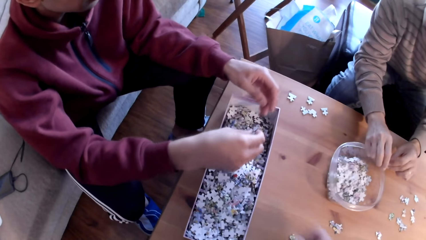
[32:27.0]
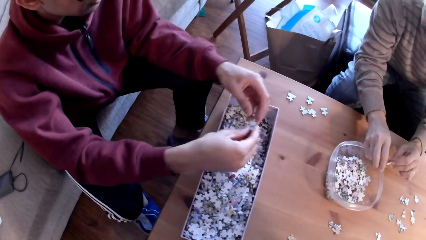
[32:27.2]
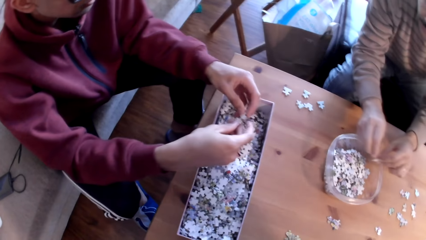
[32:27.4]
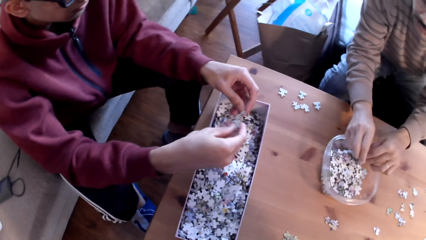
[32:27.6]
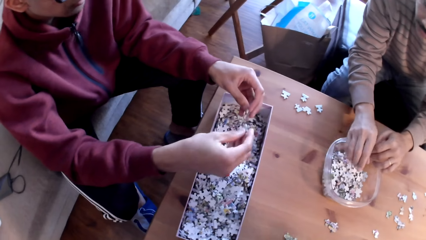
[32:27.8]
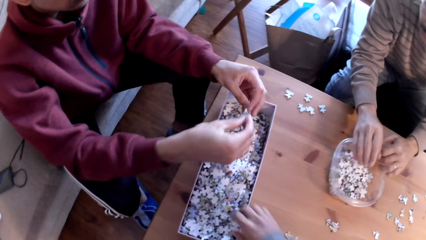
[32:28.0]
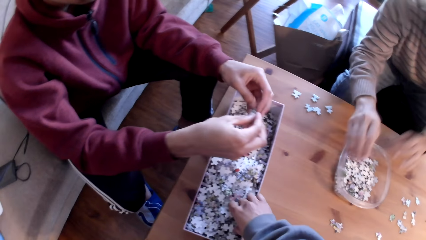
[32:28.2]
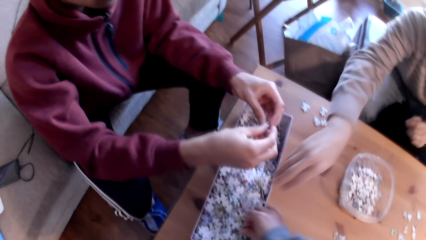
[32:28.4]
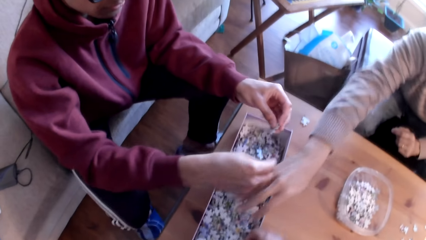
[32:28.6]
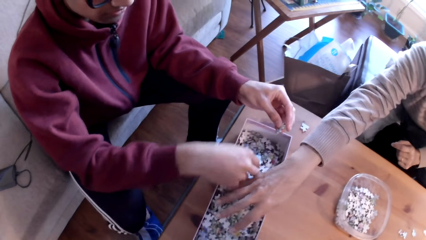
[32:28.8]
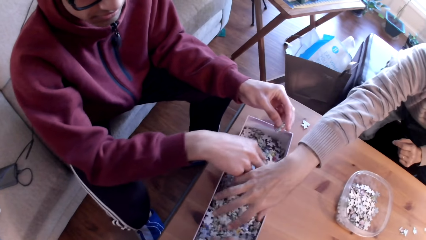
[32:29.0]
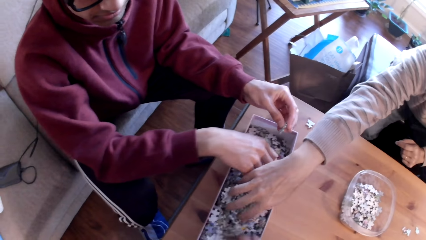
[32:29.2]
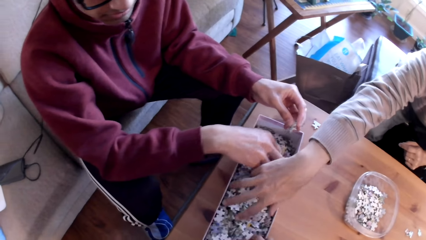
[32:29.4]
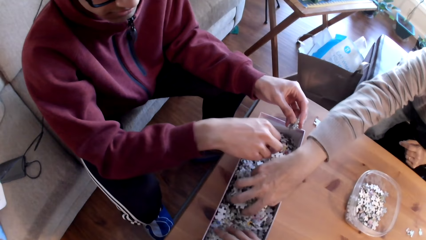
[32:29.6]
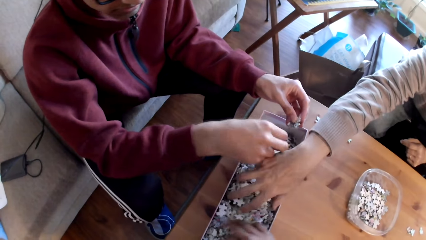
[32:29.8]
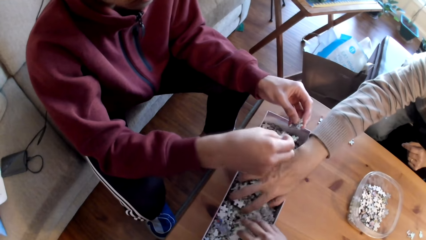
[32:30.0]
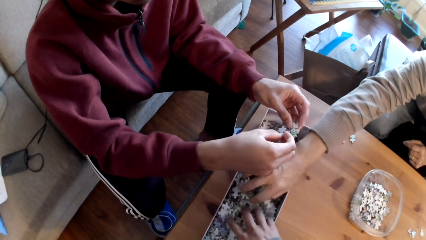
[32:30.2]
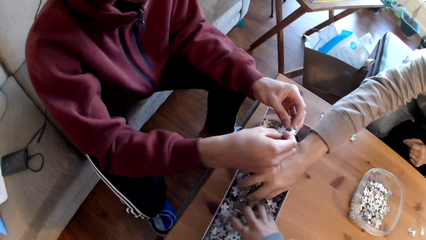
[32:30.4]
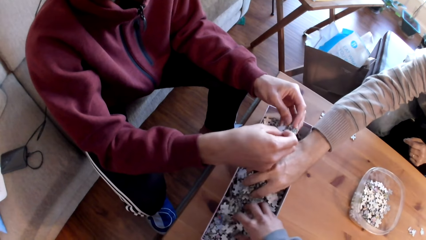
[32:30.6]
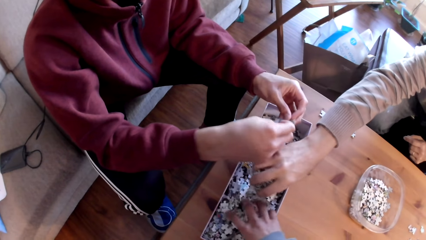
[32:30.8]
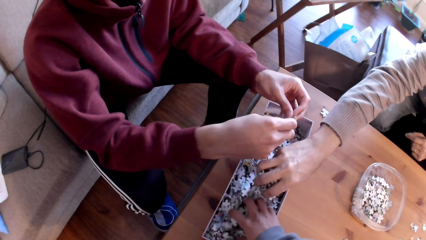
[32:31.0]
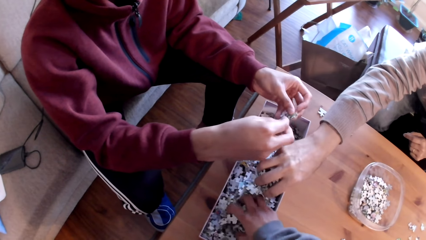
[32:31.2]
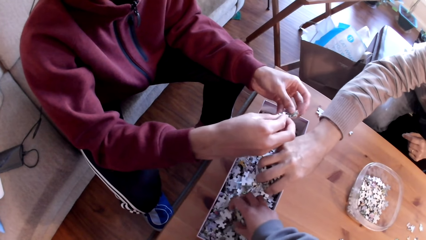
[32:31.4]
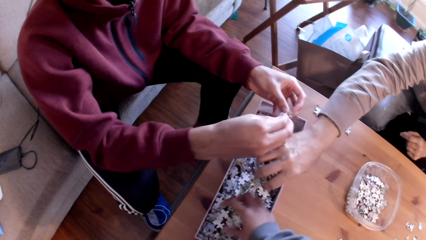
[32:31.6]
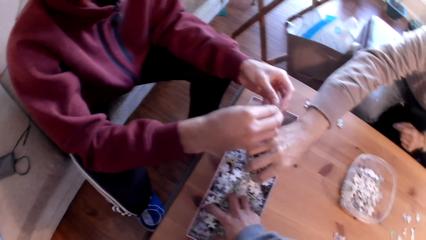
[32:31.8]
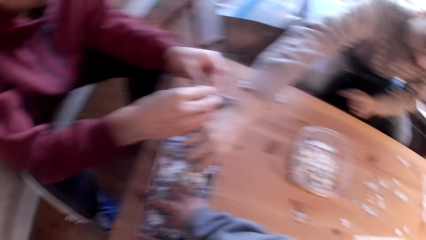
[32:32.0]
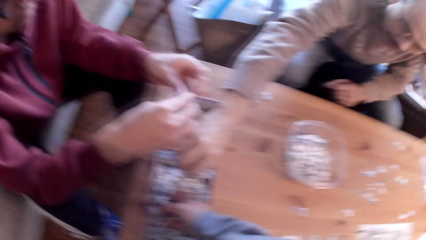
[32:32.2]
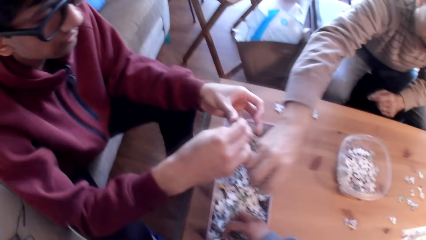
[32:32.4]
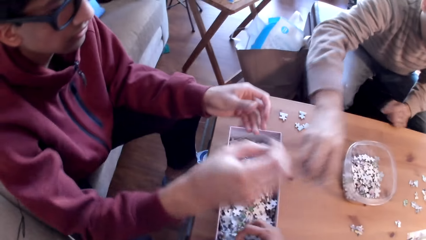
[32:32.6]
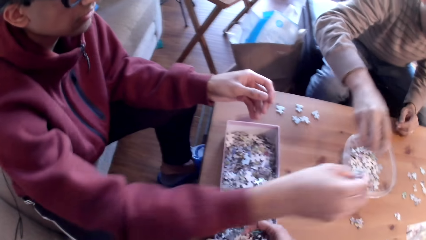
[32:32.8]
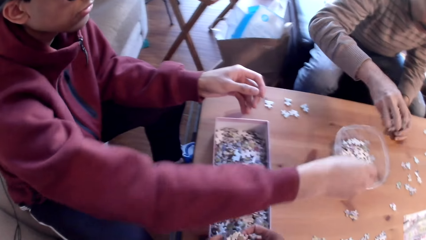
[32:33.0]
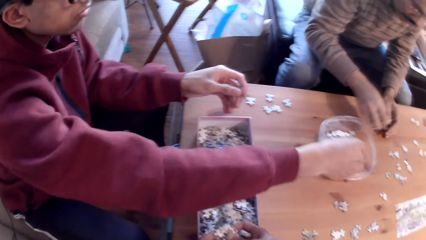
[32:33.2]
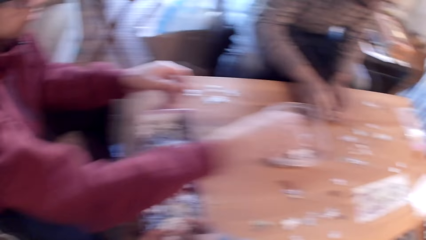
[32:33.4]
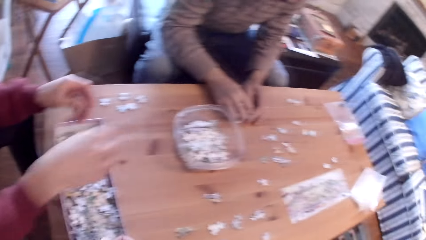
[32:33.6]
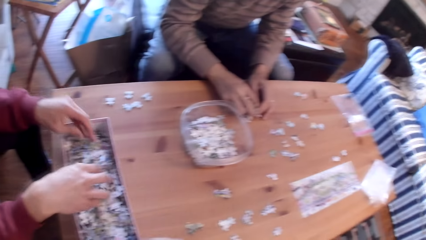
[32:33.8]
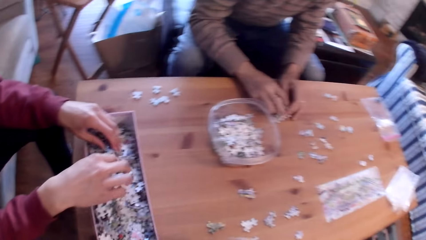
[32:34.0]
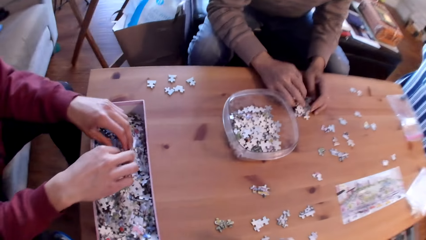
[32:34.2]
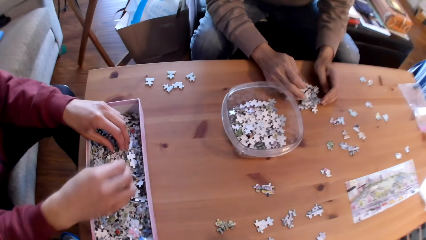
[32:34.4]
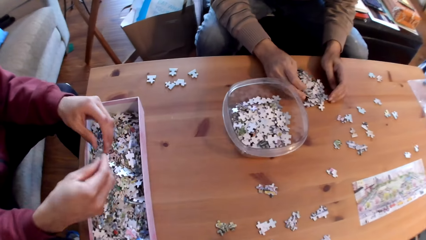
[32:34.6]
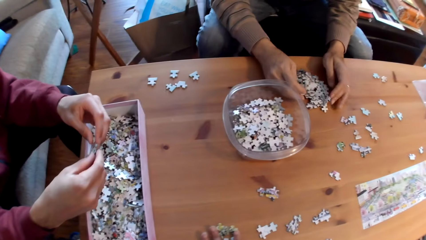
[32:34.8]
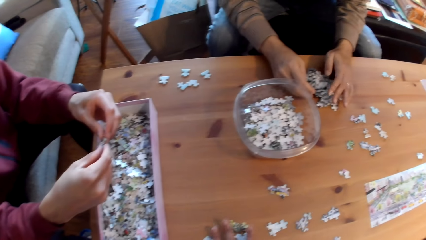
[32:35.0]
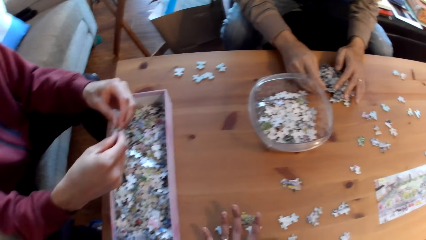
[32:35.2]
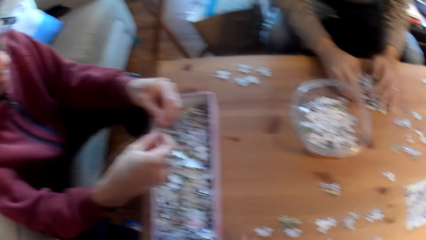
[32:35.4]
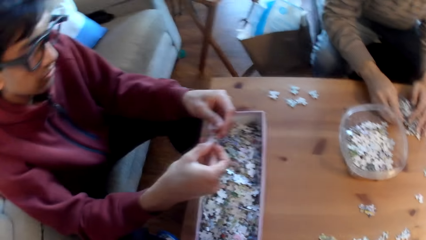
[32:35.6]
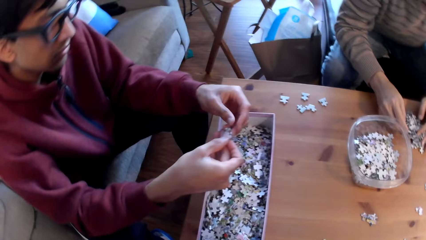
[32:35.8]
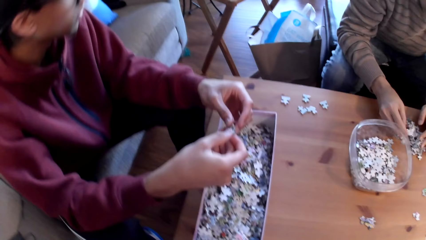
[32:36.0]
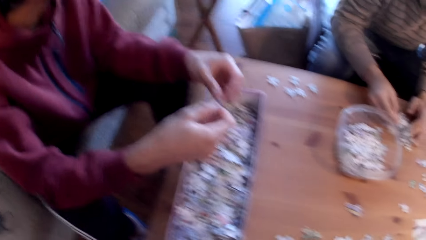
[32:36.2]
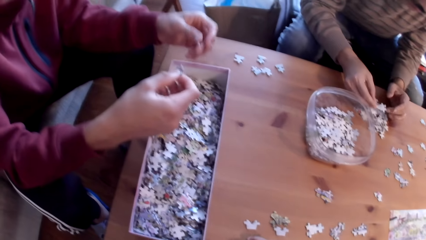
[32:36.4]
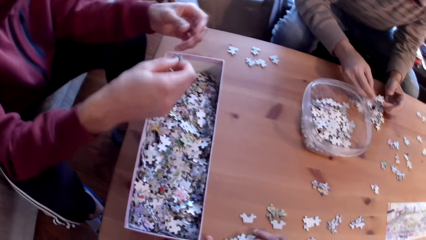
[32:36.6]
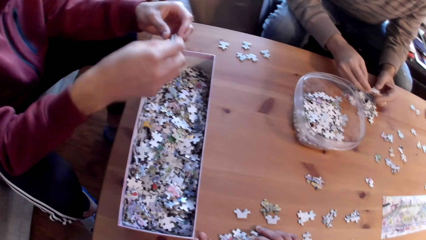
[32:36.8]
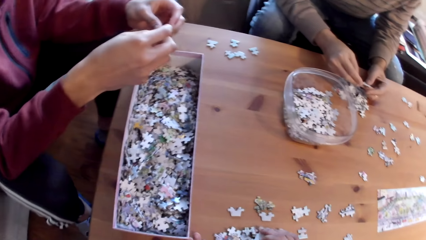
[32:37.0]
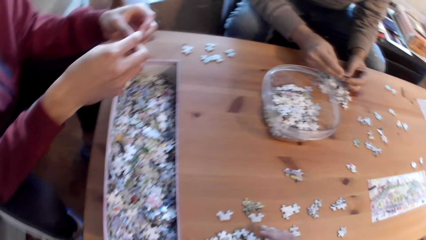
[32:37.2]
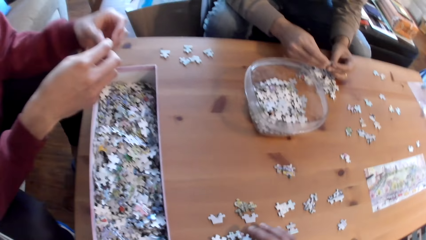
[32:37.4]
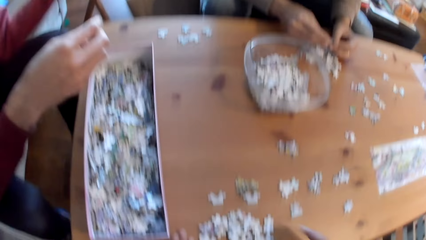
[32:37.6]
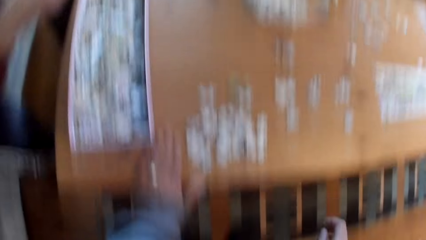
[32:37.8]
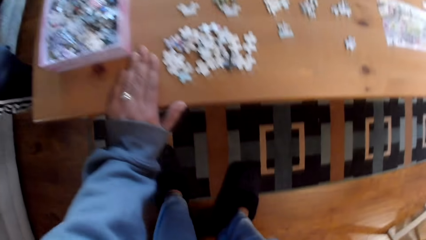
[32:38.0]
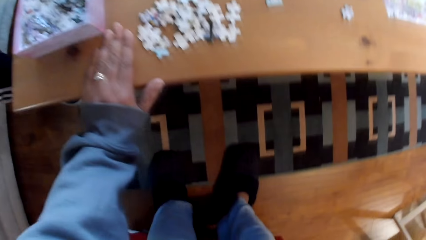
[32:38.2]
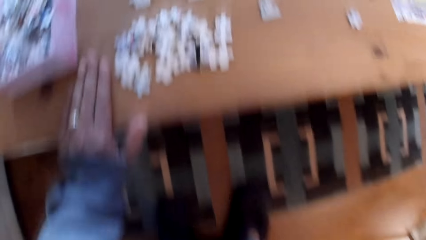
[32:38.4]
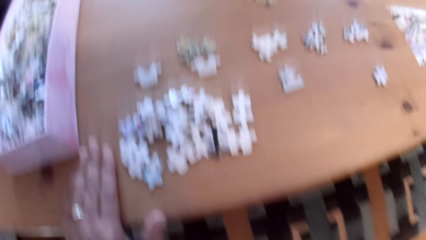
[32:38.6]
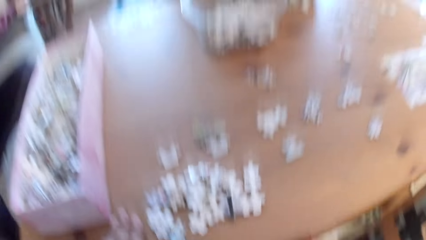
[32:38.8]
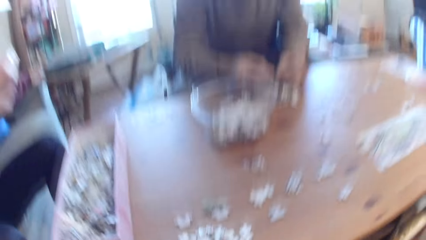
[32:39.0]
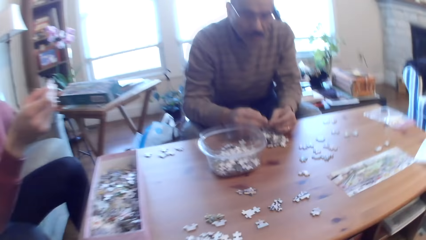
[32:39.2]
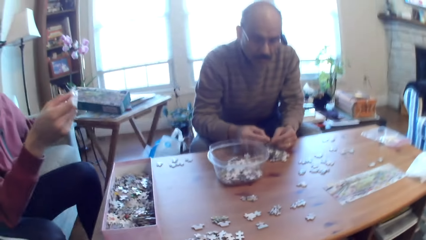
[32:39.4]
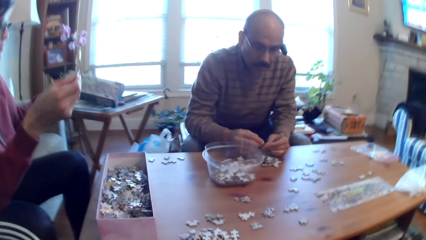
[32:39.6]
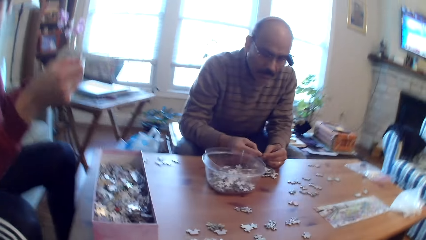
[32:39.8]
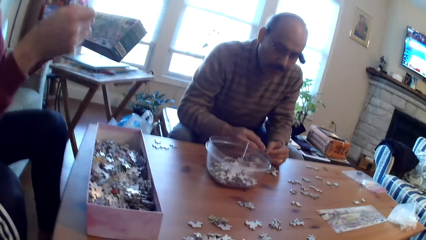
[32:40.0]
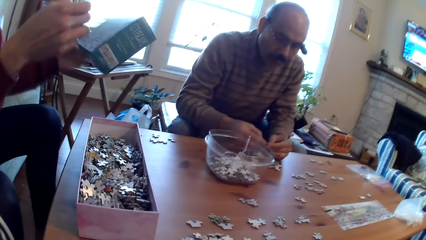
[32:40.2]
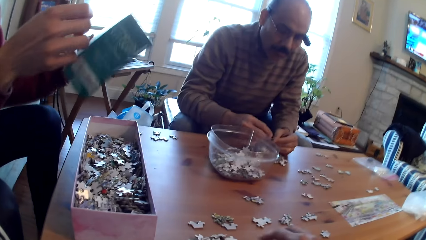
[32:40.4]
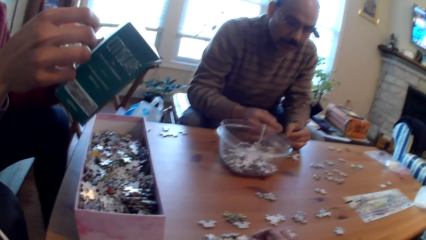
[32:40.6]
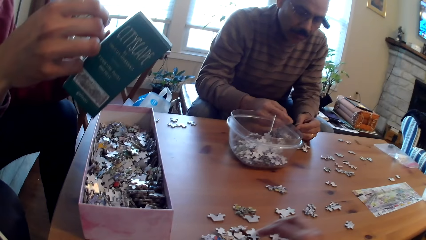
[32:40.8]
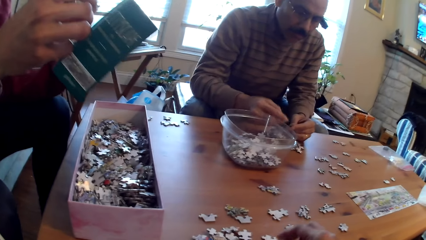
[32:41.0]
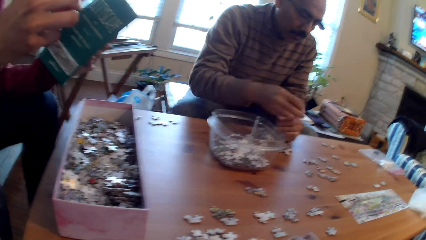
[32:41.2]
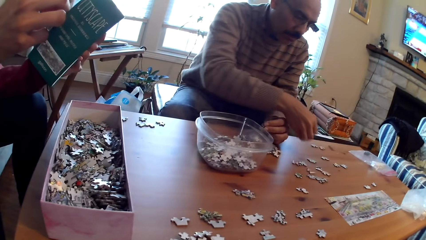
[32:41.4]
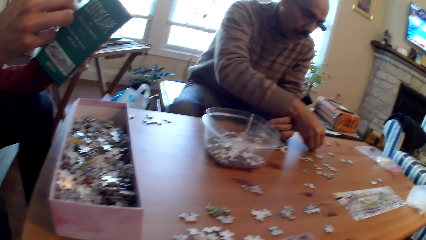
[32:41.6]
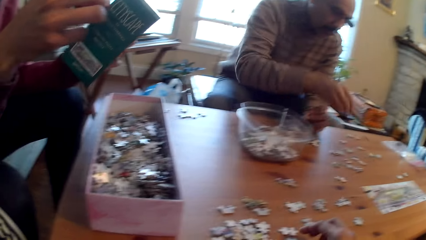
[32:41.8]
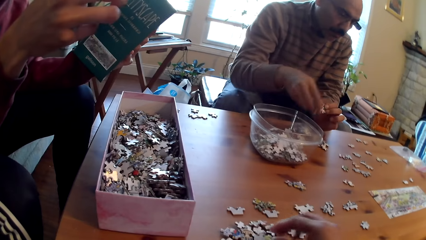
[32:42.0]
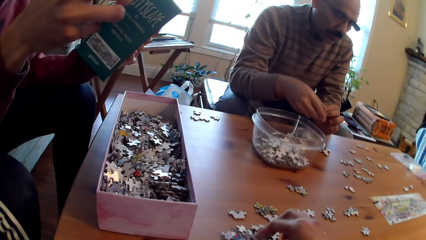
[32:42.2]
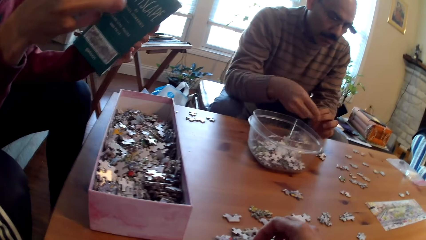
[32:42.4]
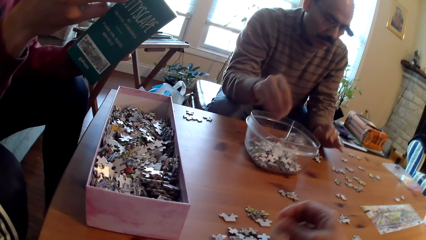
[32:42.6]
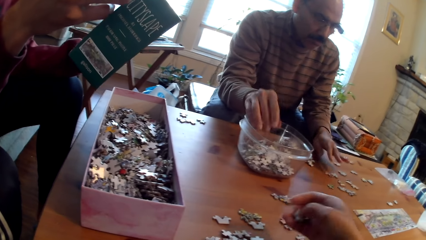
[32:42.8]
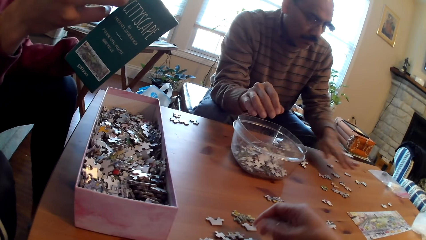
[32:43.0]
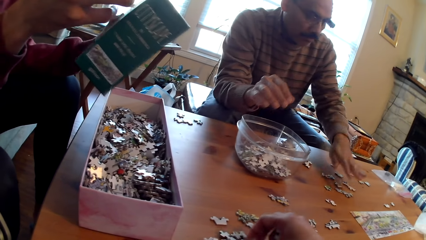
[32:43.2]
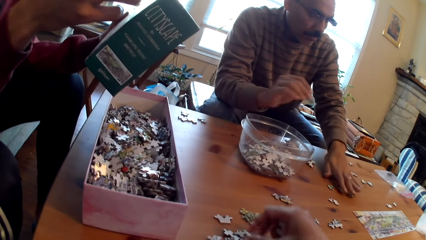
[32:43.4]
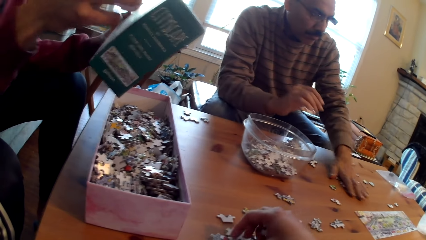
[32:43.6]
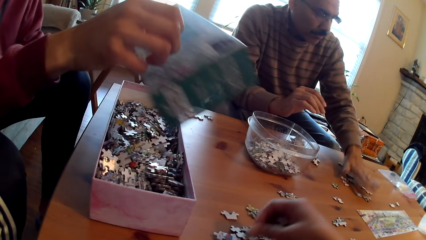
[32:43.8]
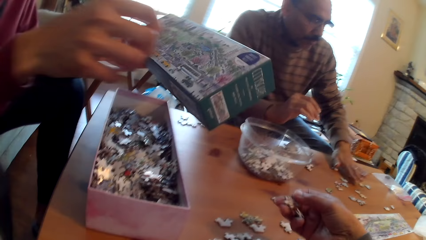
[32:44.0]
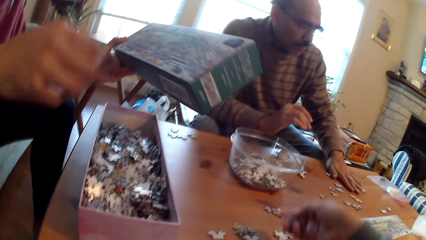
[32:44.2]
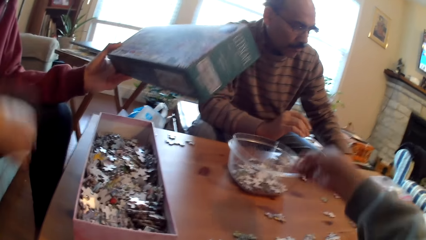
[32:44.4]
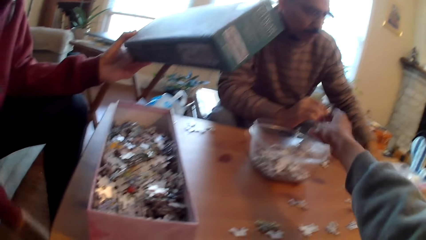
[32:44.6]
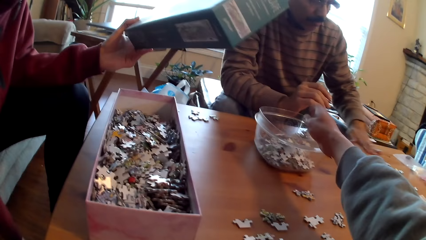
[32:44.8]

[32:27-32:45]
A person scoops a puzzle piece and collects cards. The camera wearer collects the cards from the box. Another person drops puzzle pieces in the container. The first person selects a puzzle piece. The camera wearer touches the table. The other person picks up a box. The first person moves puzzle pieces on the table.
